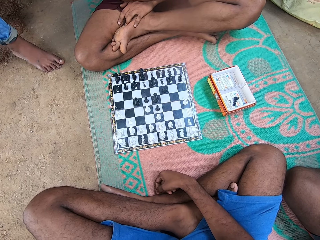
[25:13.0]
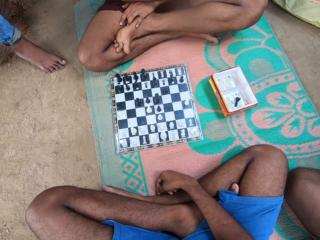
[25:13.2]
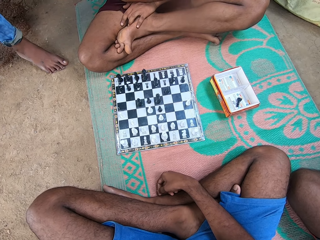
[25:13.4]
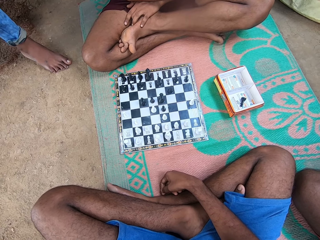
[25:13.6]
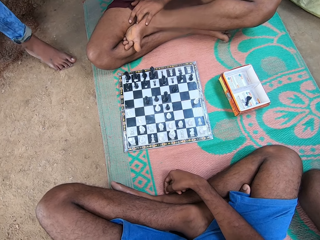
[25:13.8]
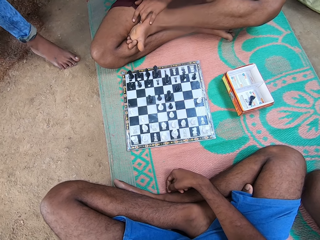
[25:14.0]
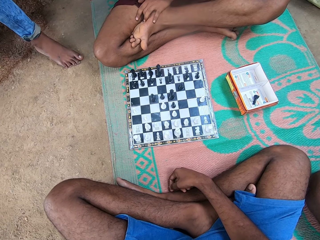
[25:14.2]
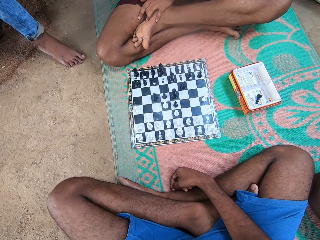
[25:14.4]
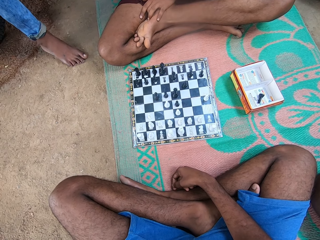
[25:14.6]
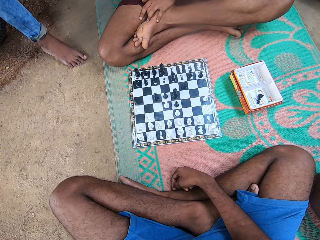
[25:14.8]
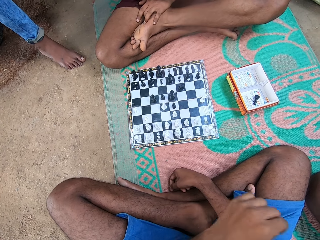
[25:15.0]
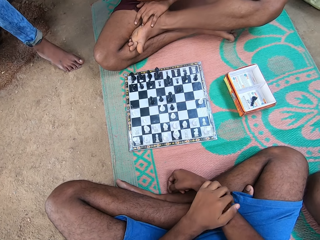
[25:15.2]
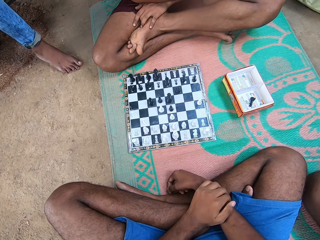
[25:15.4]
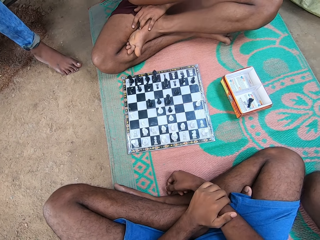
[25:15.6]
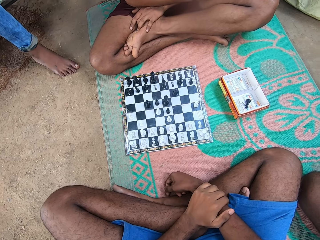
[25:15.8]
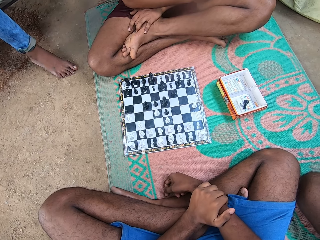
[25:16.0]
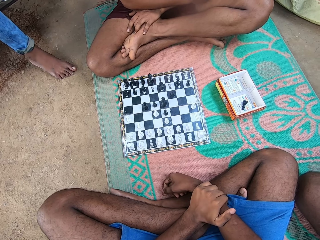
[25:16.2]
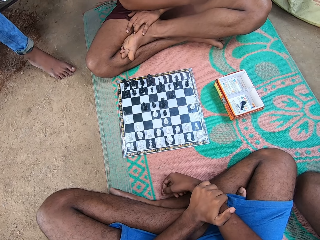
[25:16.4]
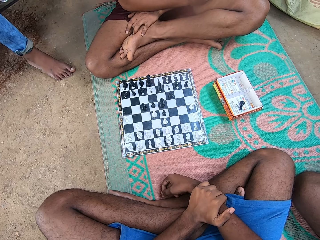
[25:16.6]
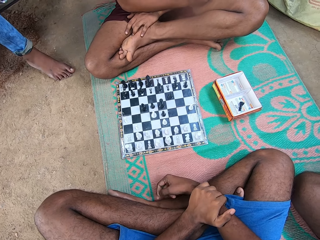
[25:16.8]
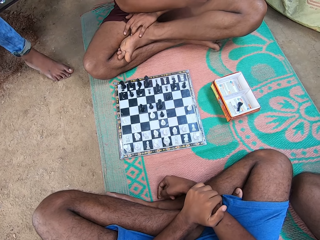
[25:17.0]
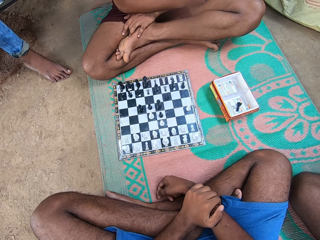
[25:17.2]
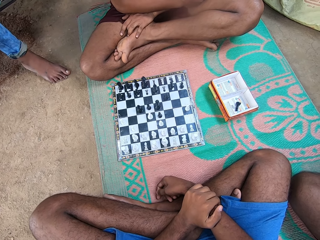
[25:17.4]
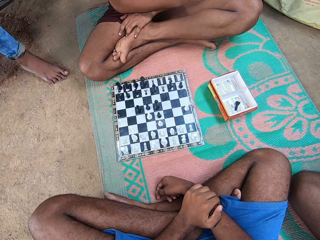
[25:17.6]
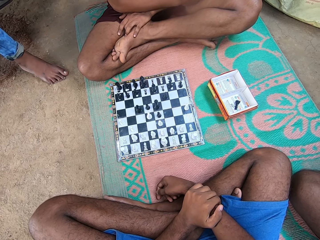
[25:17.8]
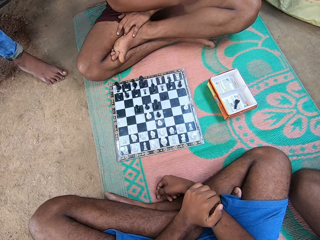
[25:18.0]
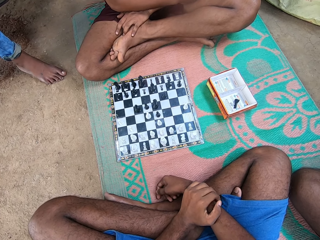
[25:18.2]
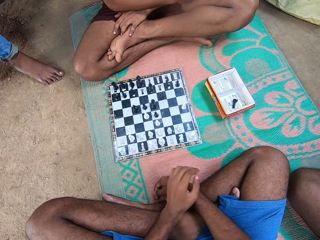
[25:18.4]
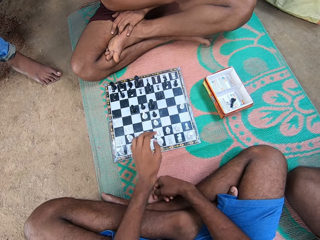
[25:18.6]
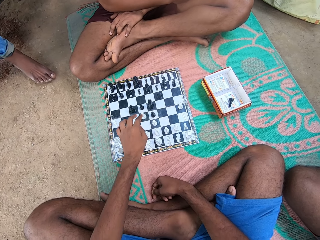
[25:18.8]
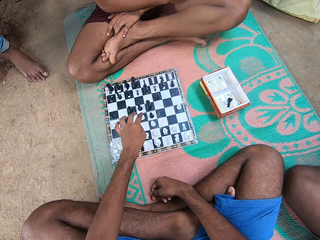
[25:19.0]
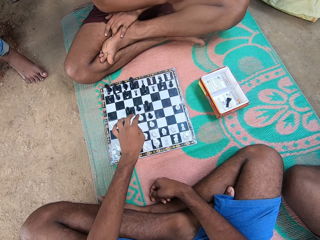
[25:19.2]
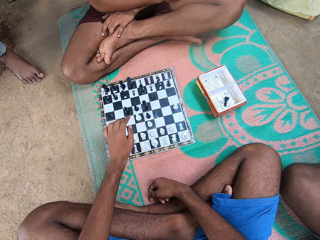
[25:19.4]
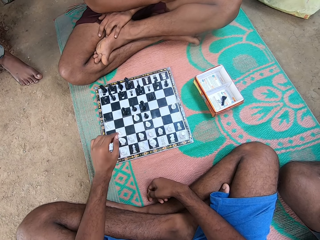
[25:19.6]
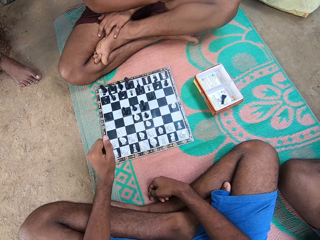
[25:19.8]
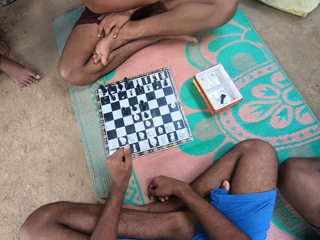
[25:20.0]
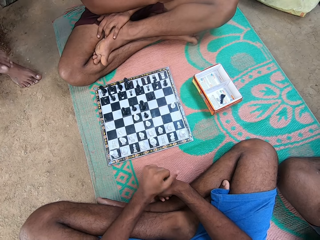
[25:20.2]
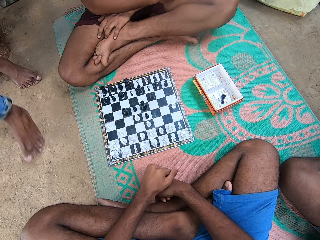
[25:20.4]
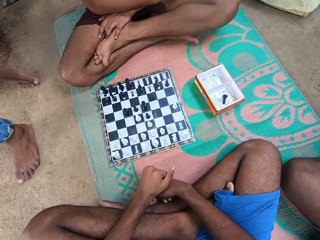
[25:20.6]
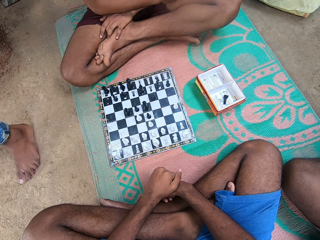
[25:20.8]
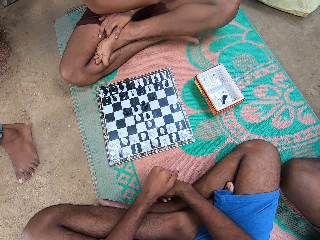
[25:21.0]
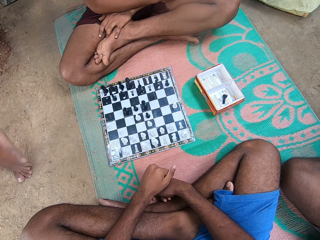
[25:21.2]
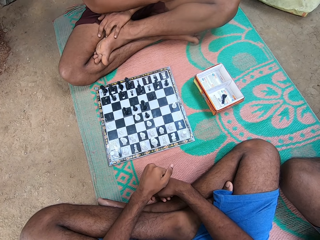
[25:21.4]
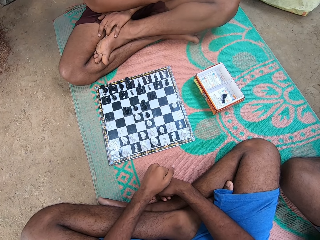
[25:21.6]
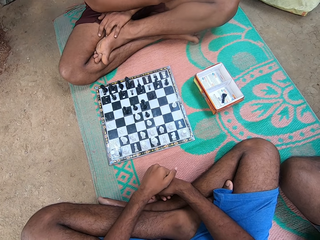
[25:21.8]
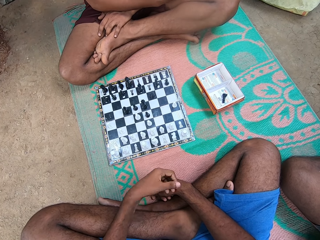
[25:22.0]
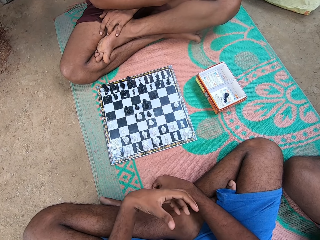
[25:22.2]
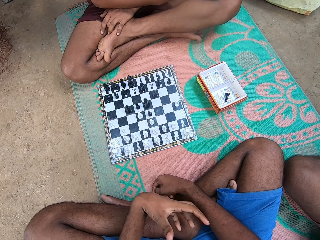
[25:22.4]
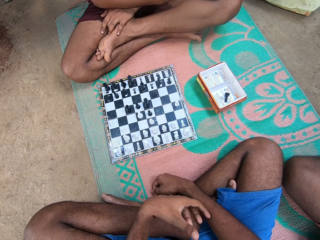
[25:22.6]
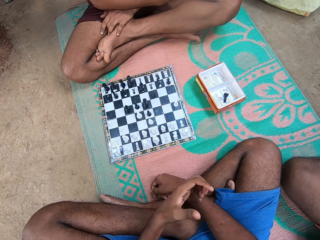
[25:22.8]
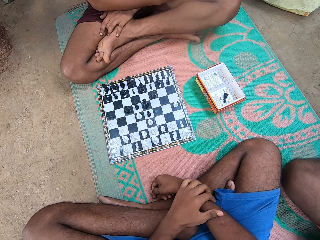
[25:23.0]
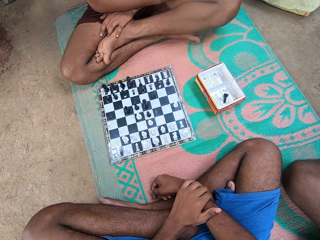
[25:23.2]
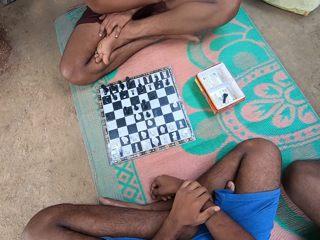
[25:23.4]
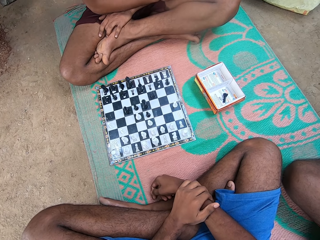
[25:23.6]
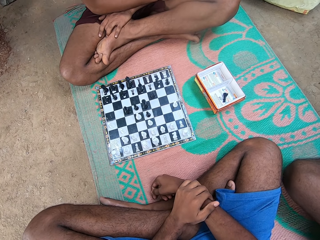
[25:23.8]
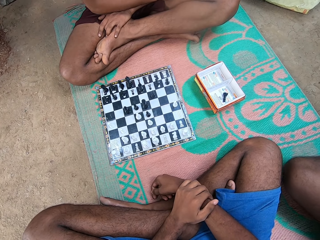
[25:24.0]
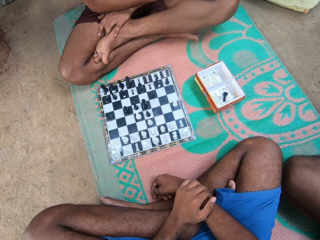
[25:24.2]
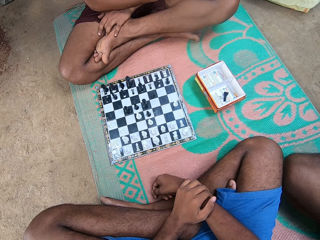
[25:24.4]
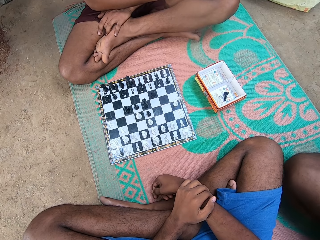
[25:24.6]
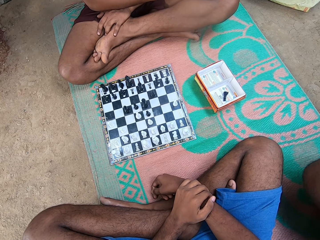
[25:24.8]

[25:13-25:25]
The camera wearer touches his hand. He takes his turn in the chess game. A man walks away.

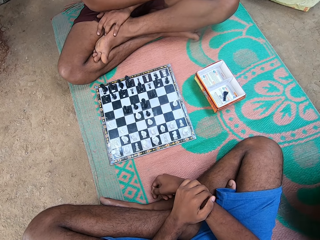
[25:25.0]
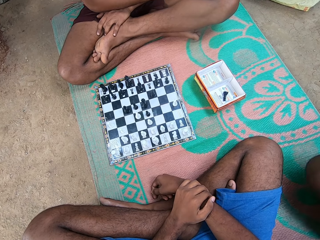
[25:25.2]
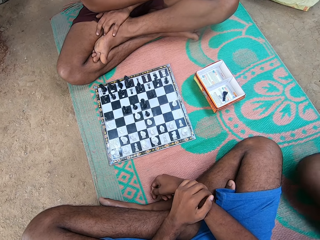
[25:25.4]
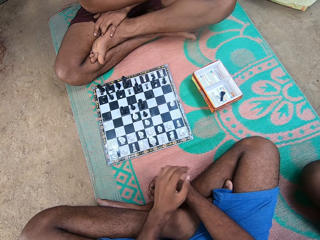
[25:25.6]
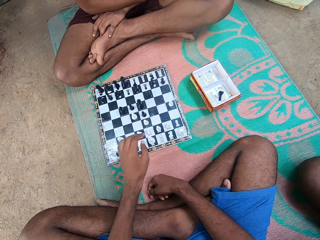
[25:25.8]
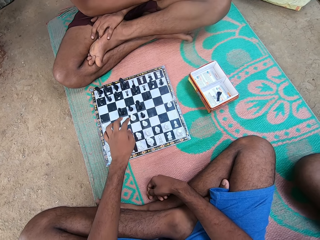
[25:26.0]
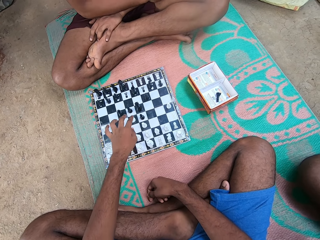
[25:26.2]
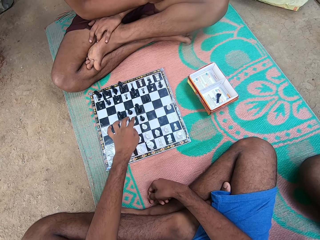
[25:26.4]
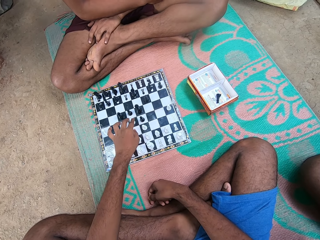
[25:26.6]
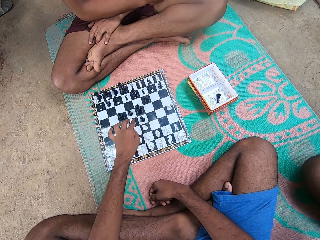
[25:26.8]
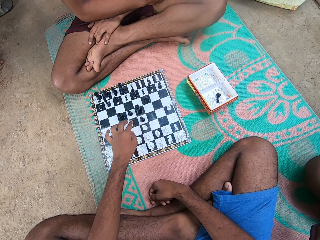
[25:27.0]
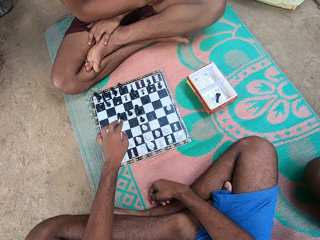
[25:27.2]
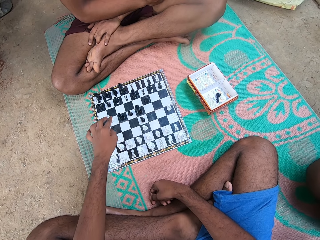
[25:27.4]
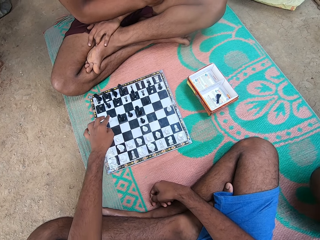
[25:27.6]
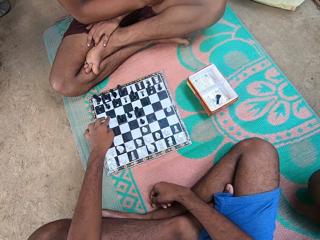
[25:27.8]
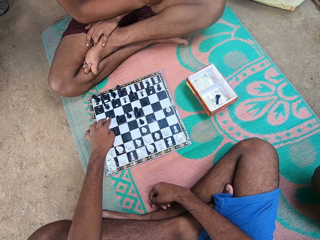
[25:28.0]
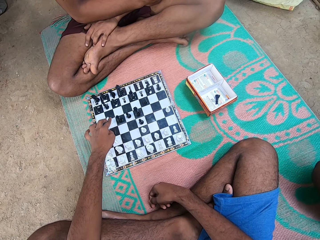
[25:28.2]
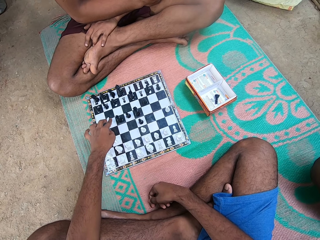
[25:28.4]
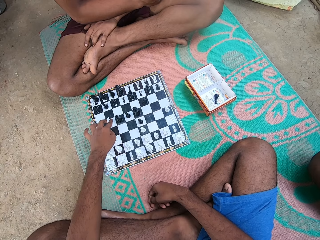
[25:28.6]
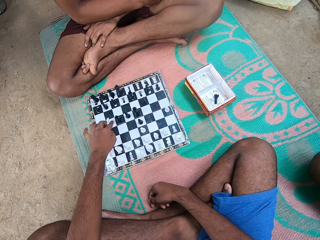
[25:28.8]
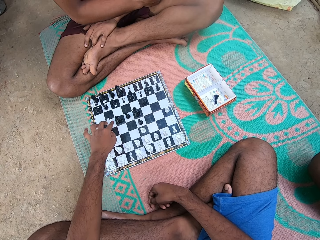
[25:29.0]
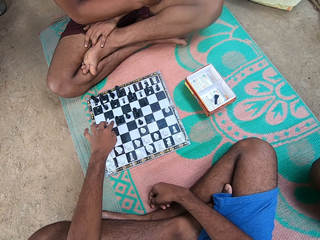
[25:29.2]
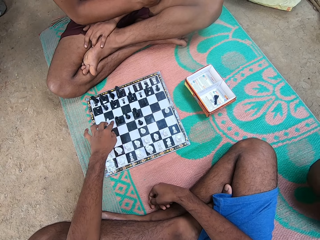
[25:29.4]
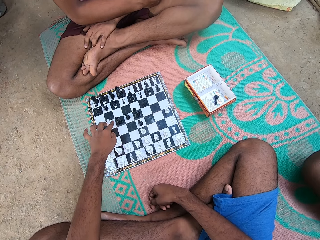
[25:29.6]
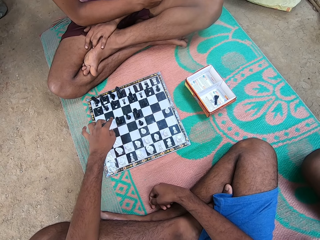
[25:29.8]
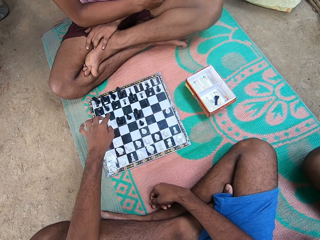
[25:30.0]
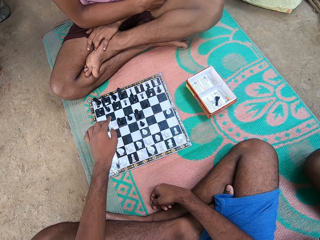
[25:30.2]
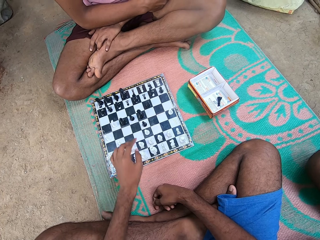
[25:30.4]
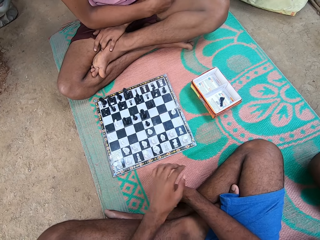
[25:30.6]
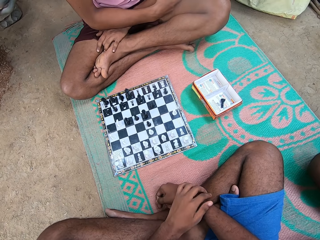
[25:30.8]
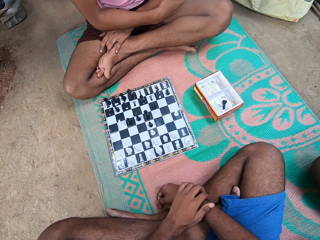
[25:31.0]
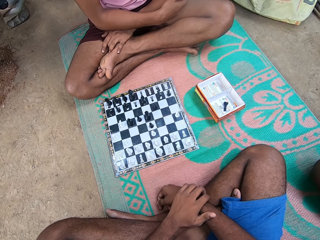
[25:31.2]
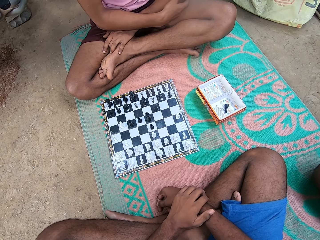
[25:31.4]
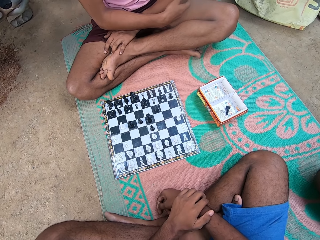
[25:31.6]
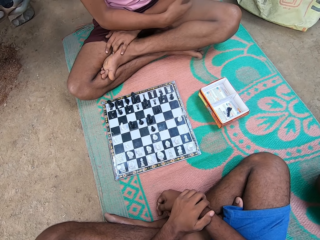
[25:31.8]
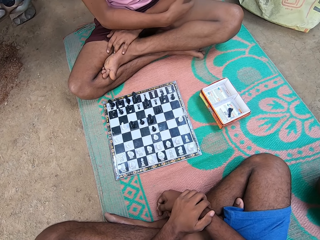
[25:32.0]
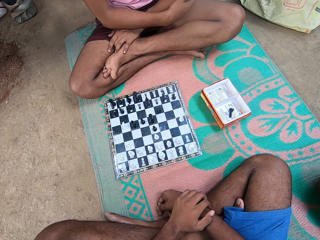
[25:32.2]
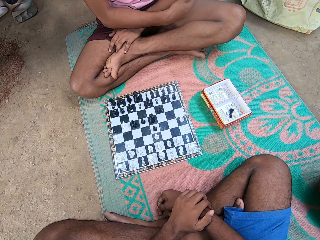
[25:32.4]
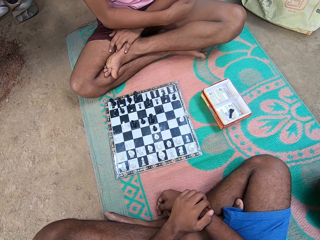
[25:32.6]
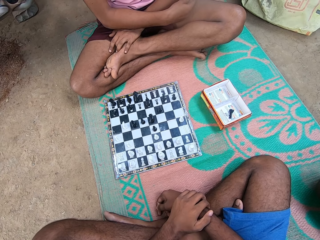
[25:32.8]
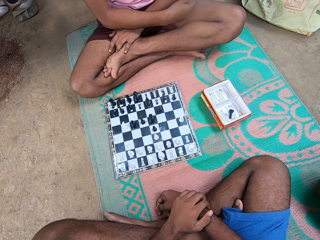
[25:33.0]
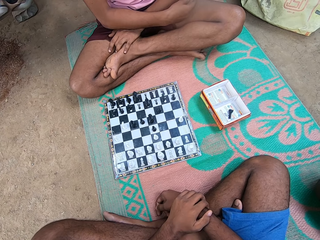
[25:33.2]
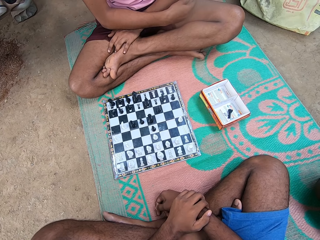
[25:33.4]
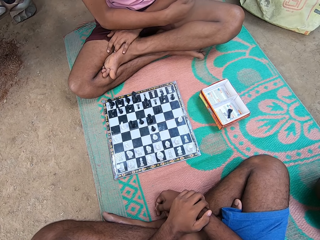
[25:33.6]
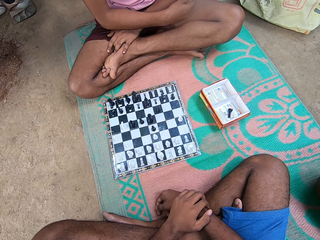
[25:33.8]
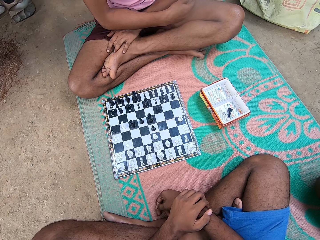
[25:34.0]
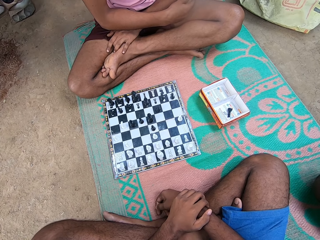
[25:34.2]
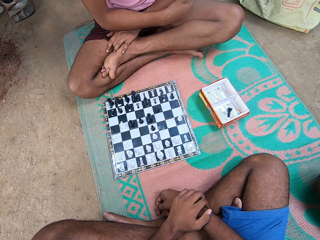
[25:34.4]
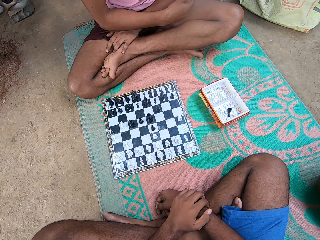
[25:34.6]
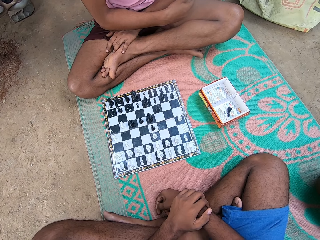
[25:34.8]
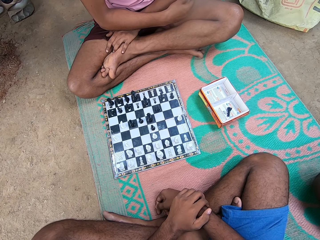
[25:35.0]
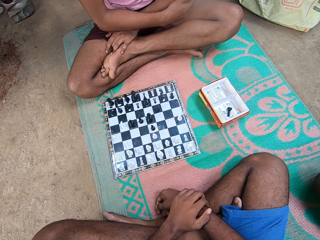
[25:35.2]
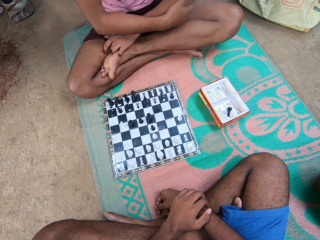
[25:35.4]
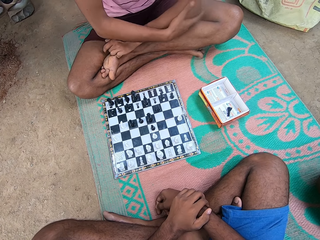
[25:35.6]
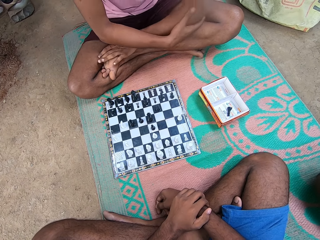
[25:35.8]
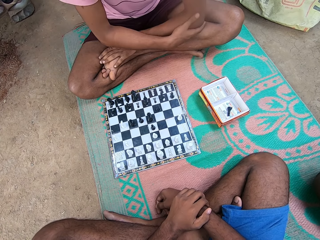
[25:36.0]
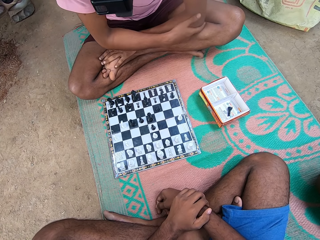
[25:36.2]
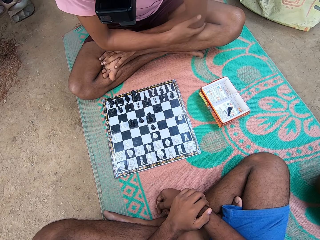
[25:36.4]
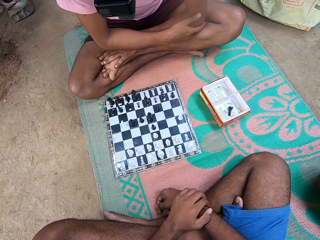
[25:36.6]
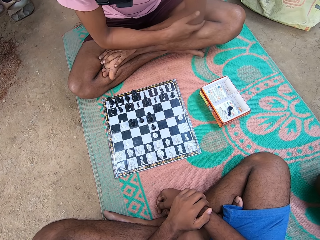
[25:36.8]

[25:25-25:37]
The camera wearer takes another turn in the chess game.
